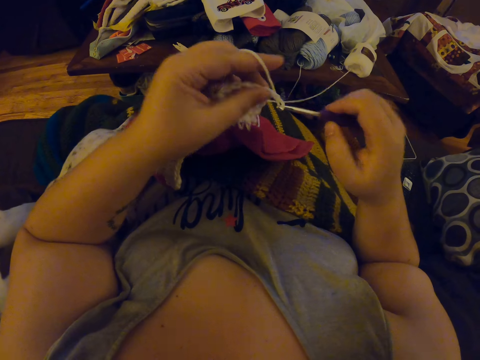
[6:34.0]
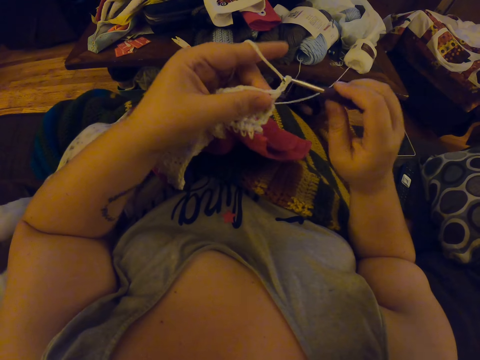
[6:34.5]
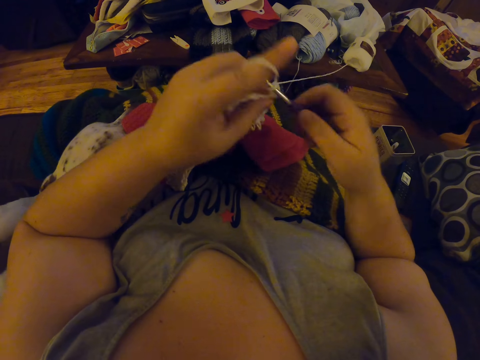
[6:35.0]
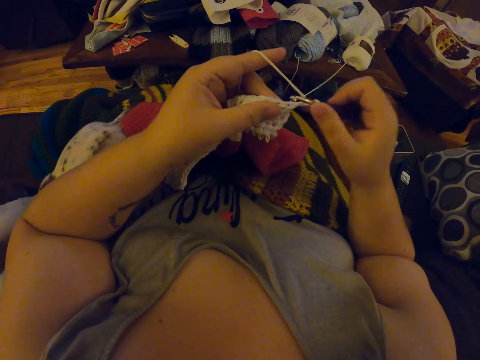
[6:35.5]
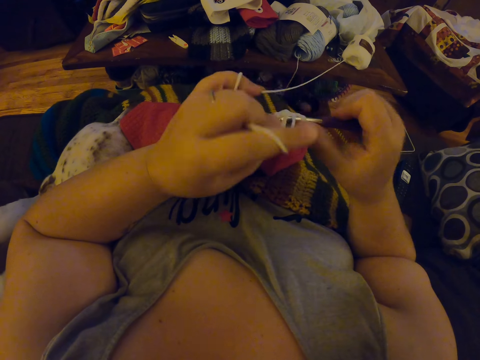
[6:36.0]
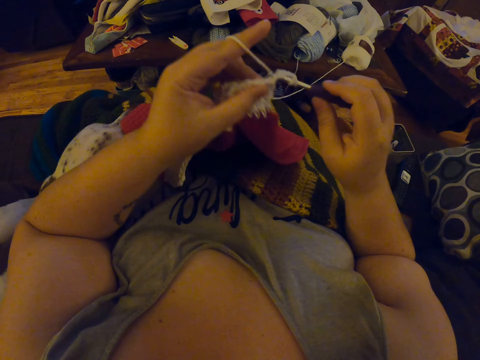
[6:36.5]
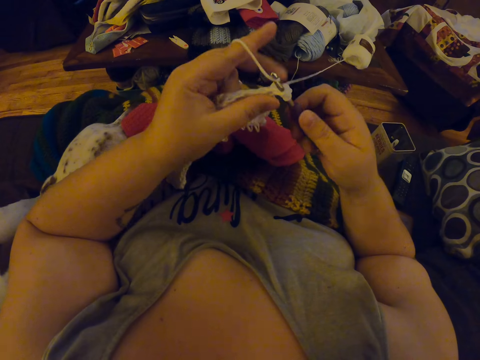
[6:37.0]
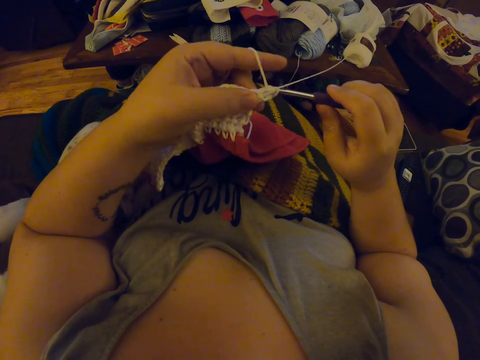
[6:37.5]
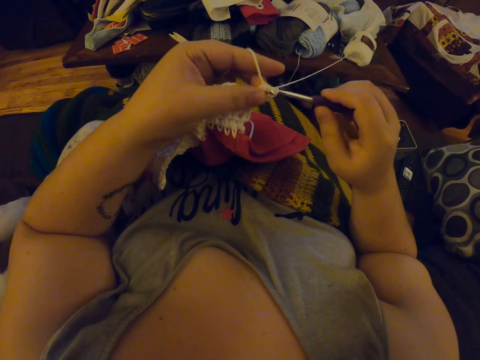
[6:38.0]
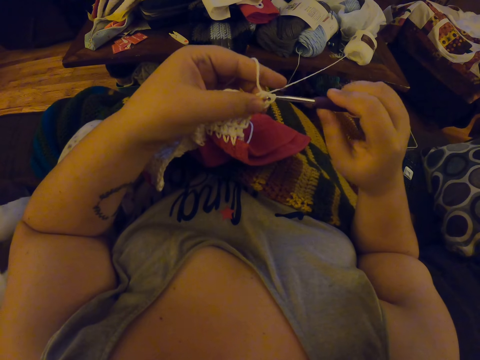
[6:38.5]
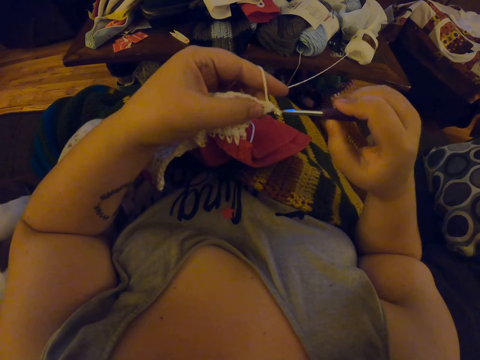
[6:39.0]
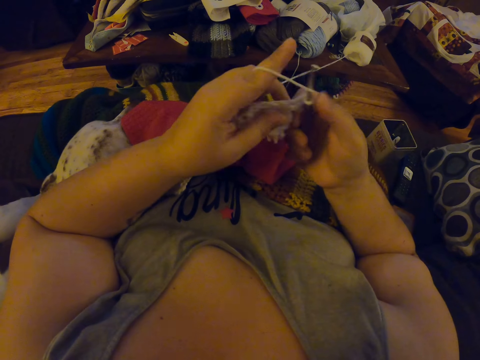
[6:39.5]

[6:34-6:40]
The camera wearer crochets with her left hand and the crochet needle in her right hand.

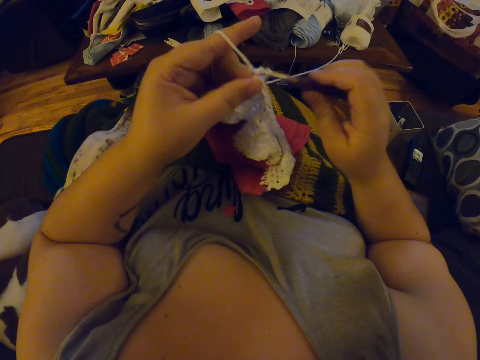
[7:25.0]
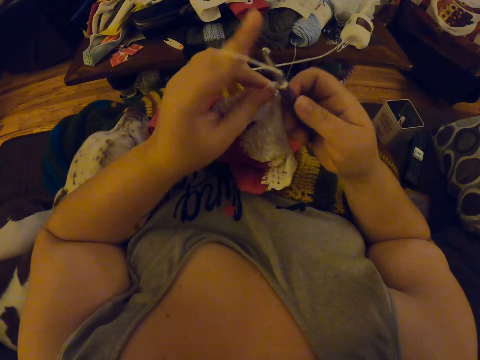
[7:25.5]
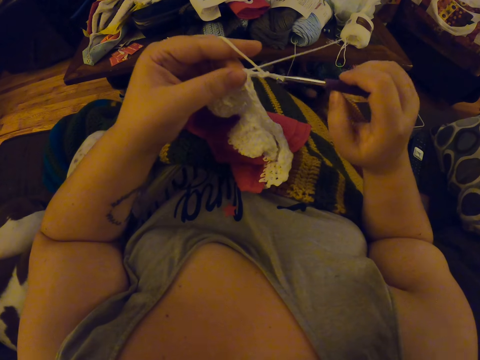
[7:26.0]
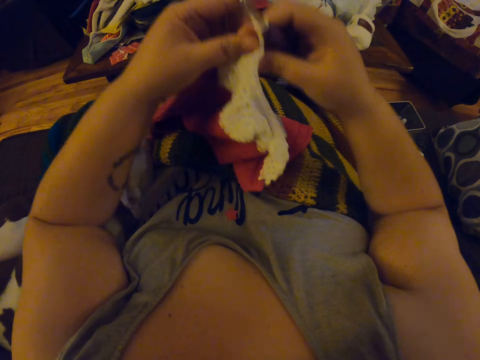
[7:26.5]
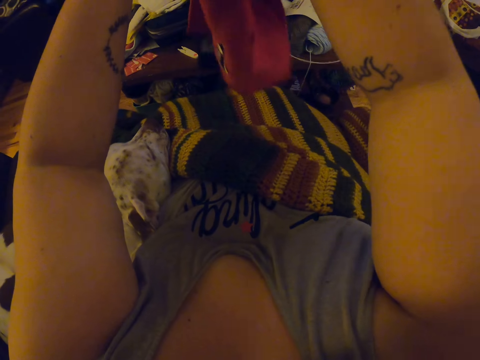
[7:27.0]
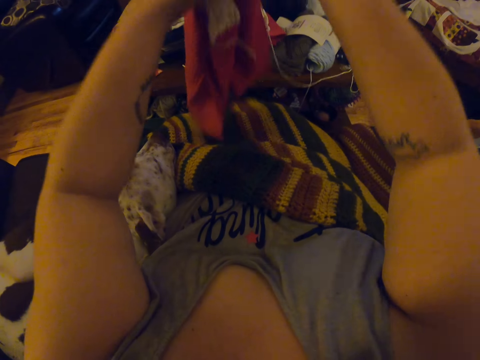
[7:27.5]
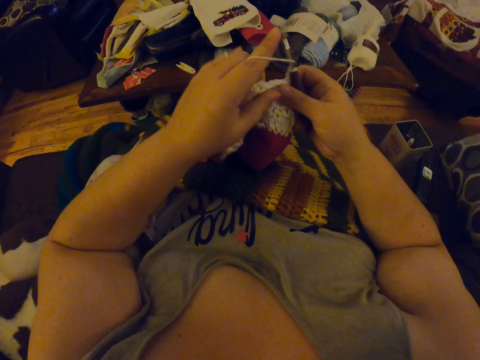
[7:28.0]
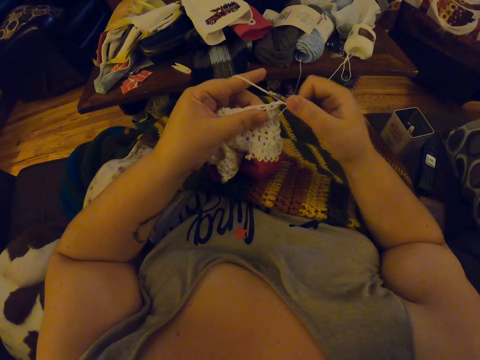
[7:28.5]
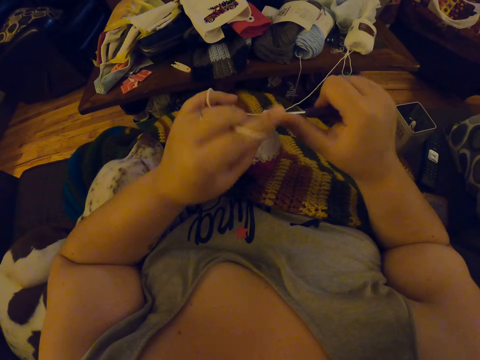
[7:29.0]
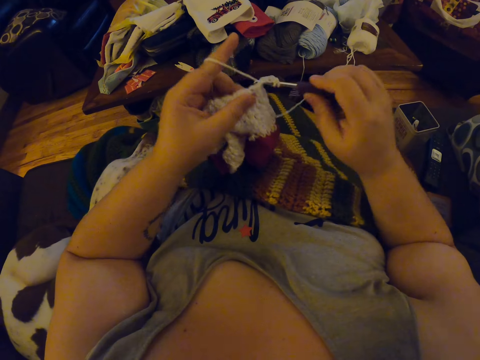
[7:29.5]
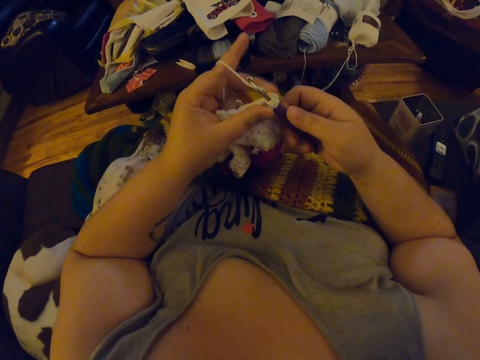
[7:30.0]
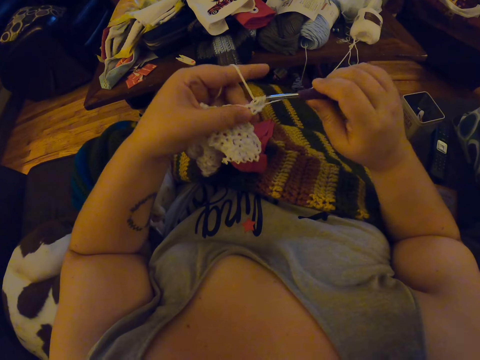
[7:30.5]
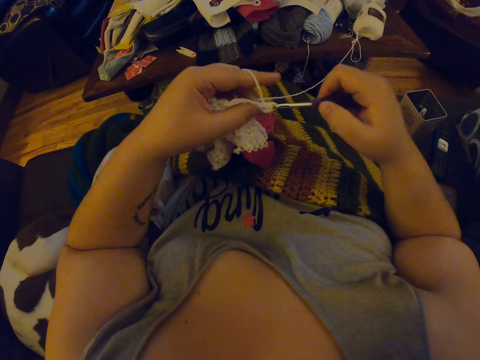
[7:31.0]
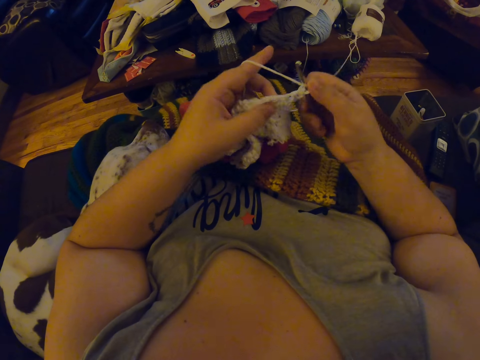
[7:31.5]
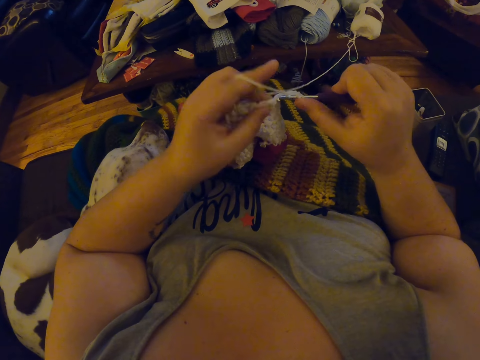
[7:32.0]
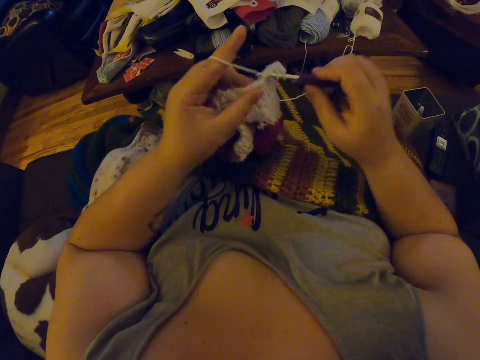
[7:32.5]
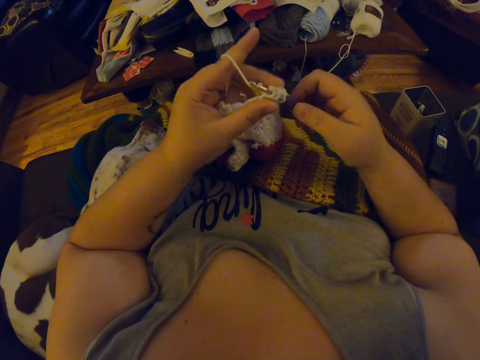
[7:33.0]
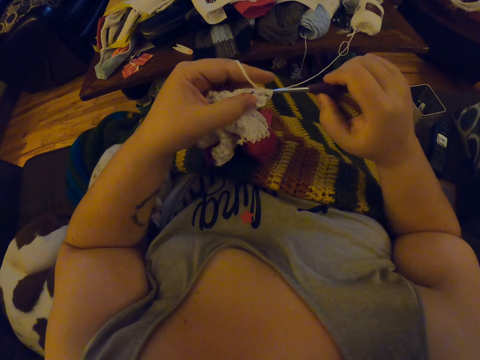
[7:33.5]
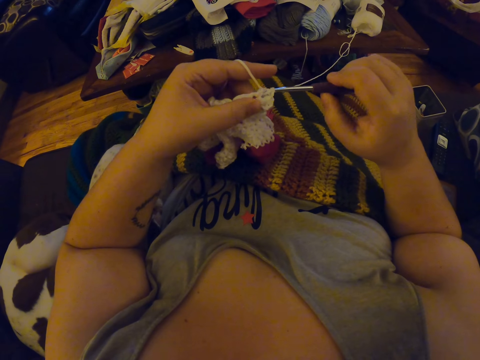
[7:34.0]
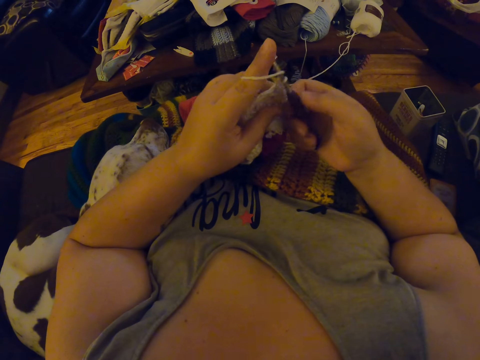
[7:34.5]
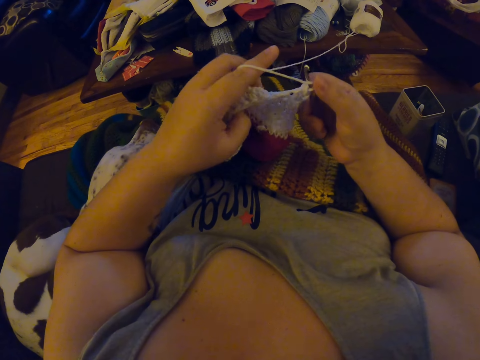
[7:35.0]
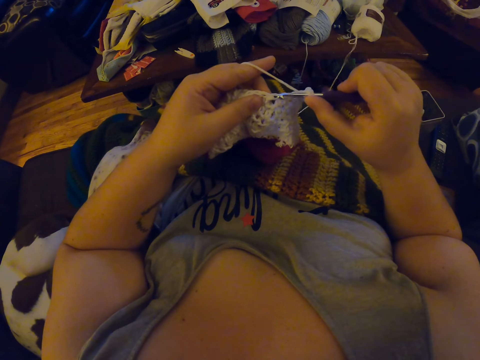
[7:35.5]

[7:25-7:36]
The camera wearer flips the crocheted cloth with her hands. She lifts up the fabric. She places the fabric on her lap. She crochets with her left hand and the crochet needle in her right hand.

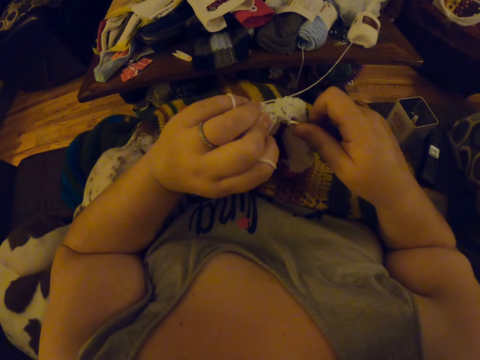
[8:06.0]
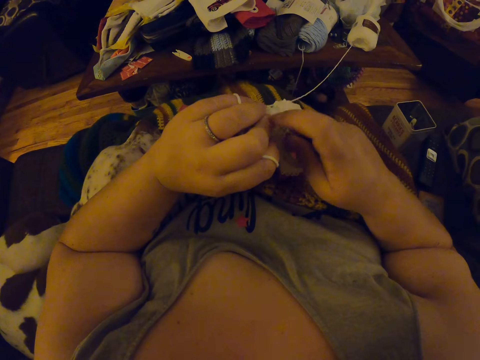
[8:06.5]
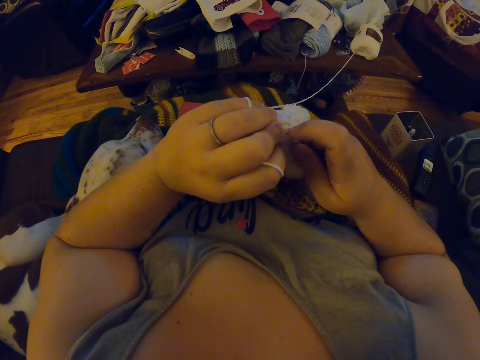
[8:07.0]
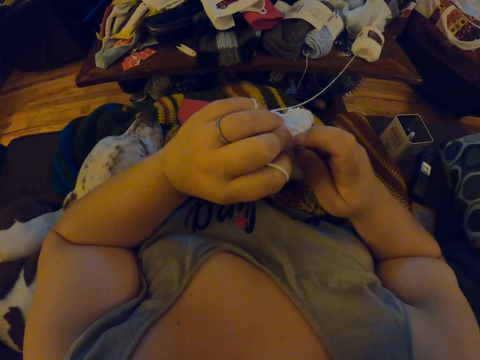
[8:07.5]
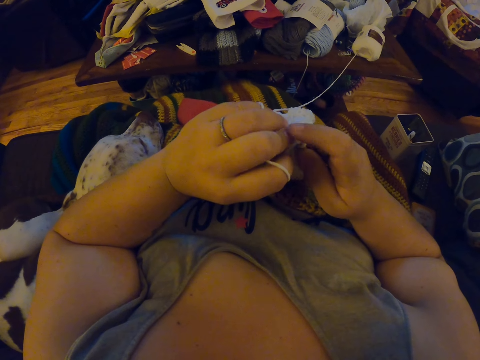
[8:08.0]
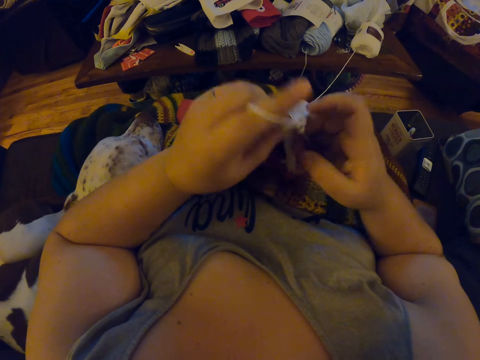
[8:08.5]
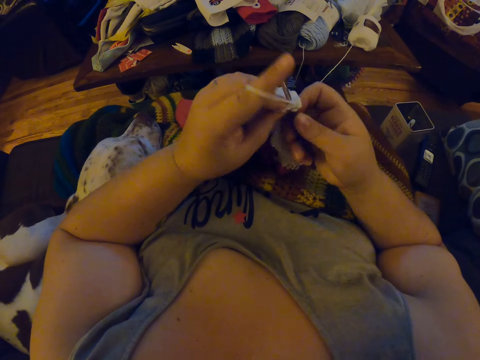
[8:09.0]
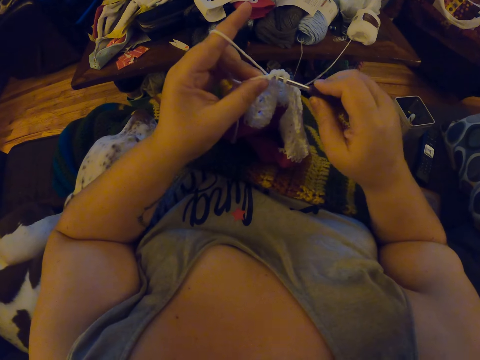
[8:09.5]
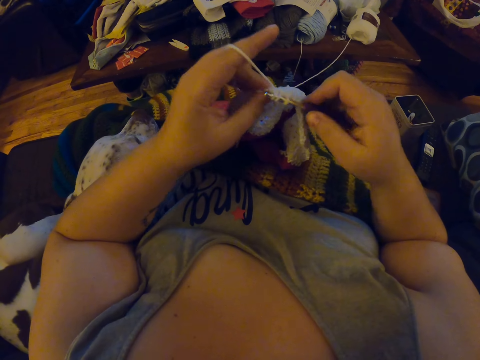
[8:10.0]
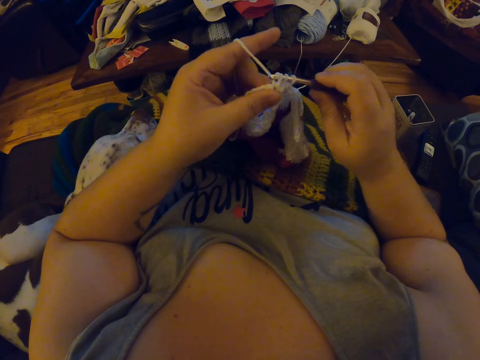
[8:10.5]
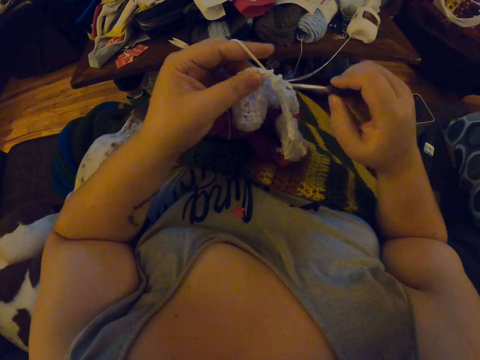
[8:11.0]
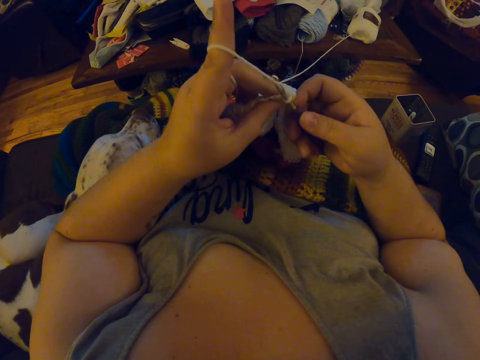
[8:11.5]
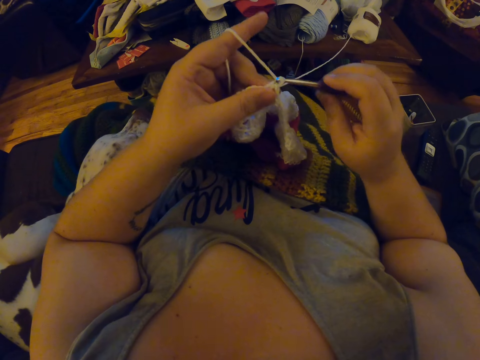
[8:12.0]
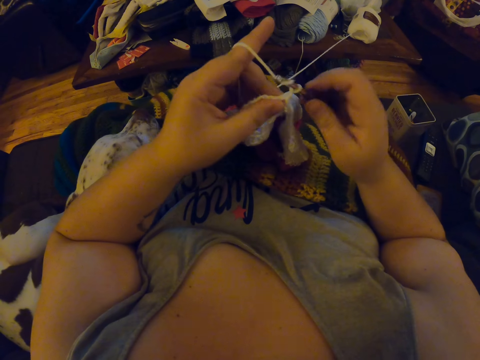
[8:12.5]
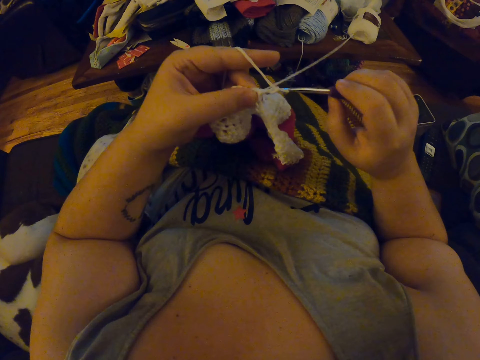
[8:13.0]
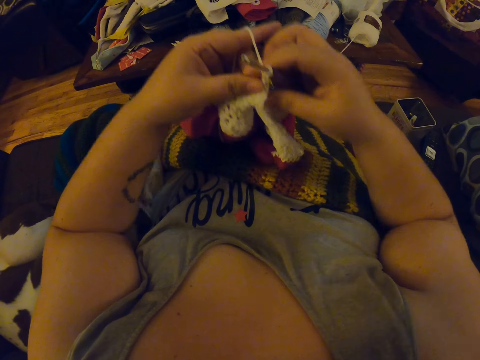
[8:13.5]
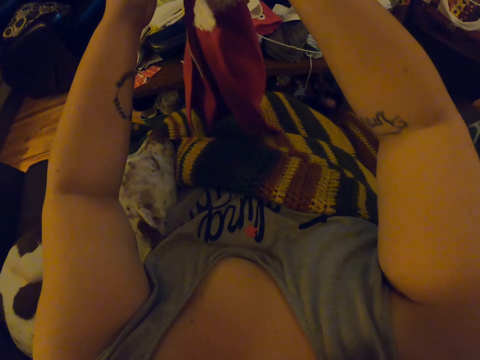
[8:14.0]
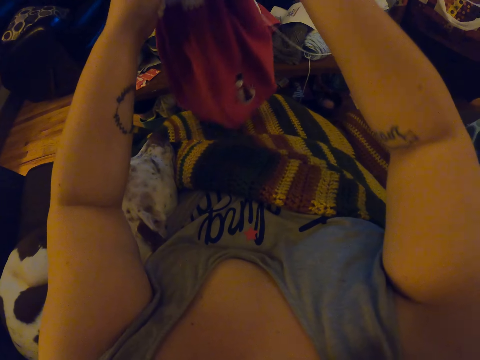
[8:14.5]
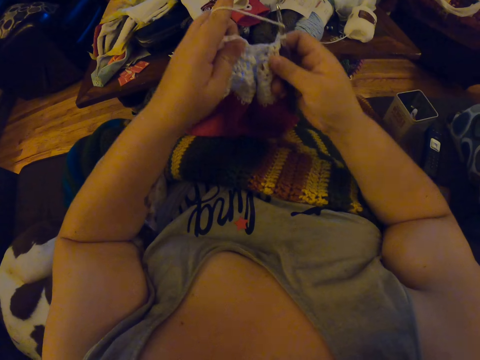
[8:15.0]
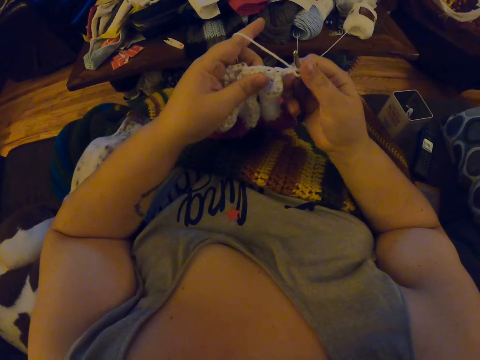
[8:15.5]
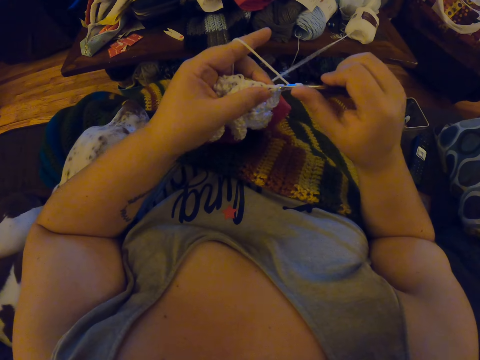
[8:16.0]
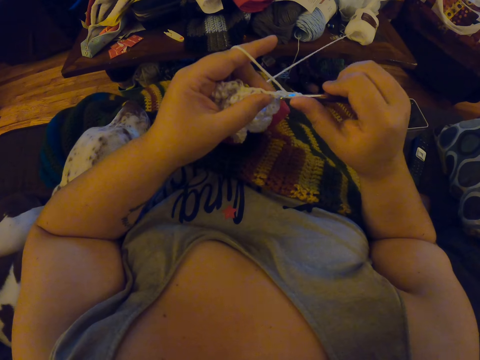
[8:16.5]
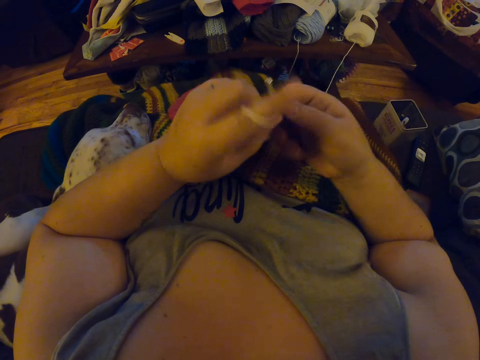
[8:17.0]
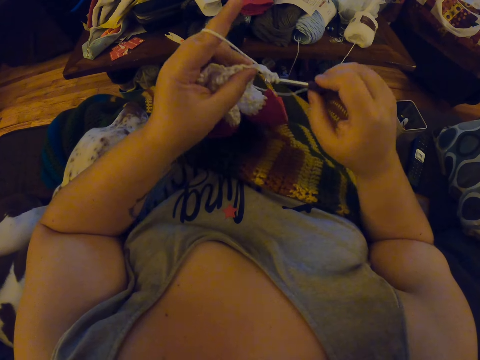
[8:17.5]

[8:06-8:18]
The camera wearer scratches the fabric. She weaves the fabric with a crochet. She flips the crocheted cloth with her hands. She lifts up the fabric. She crochets with her left hand and the crochet needle in her right hand.
